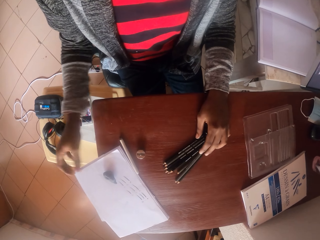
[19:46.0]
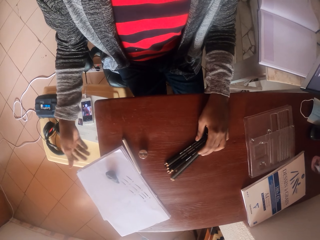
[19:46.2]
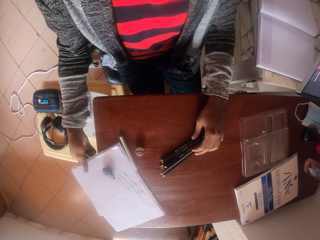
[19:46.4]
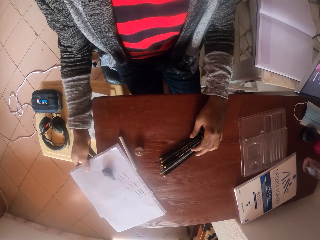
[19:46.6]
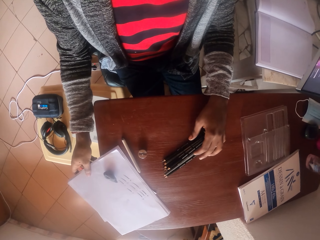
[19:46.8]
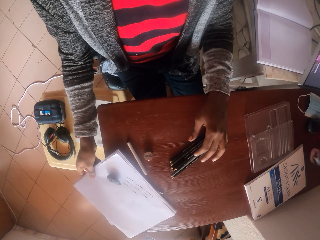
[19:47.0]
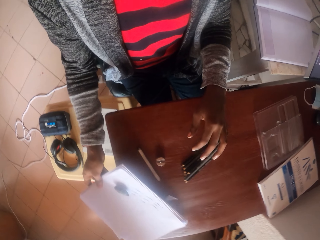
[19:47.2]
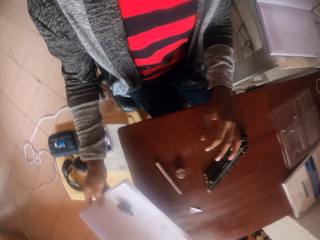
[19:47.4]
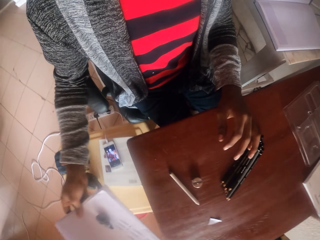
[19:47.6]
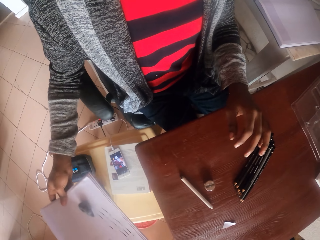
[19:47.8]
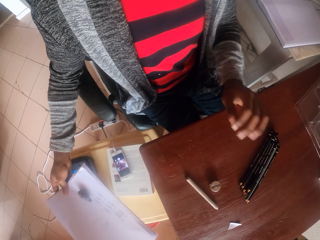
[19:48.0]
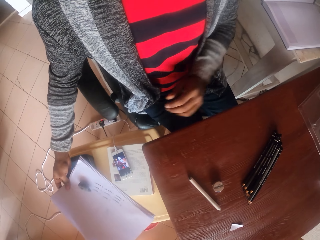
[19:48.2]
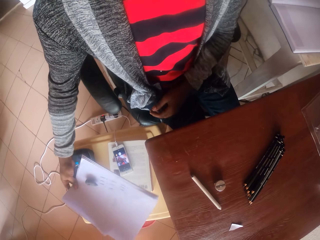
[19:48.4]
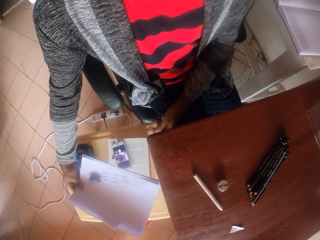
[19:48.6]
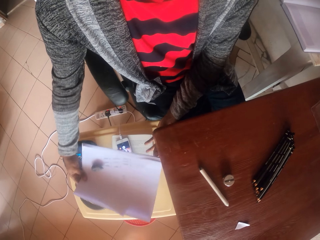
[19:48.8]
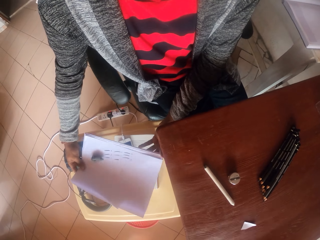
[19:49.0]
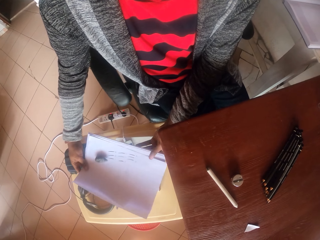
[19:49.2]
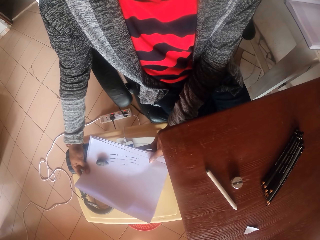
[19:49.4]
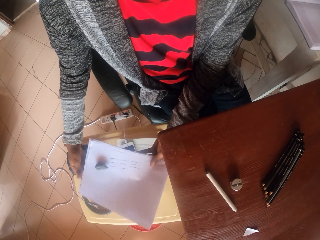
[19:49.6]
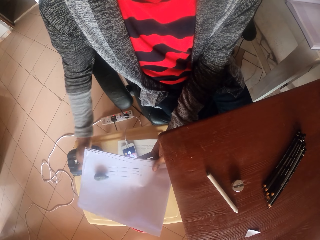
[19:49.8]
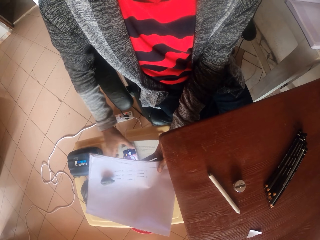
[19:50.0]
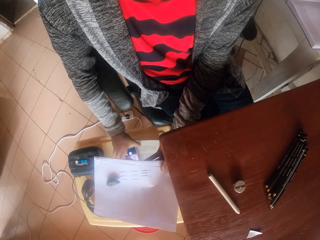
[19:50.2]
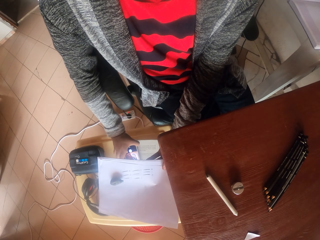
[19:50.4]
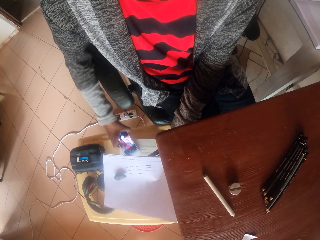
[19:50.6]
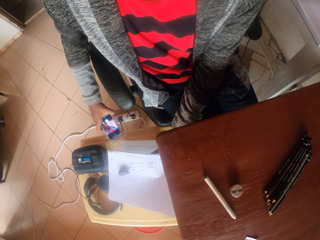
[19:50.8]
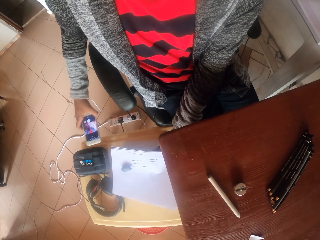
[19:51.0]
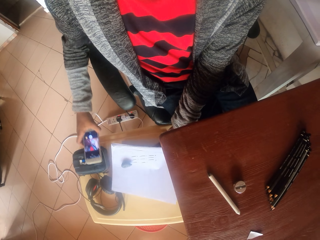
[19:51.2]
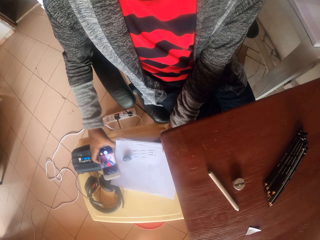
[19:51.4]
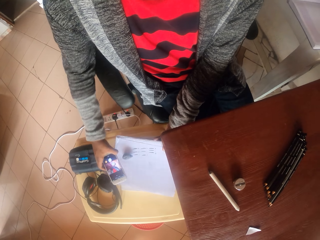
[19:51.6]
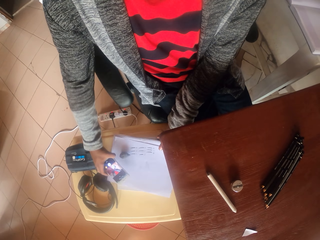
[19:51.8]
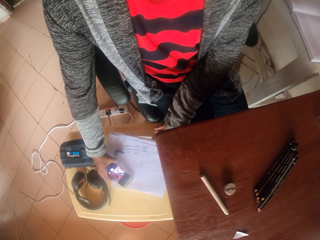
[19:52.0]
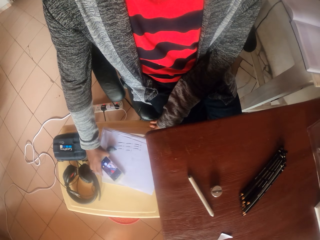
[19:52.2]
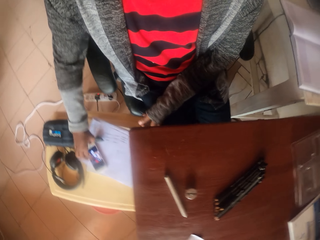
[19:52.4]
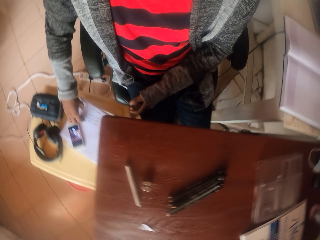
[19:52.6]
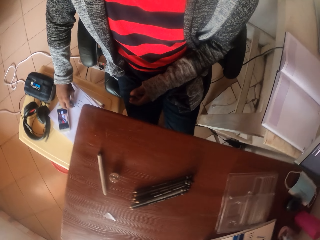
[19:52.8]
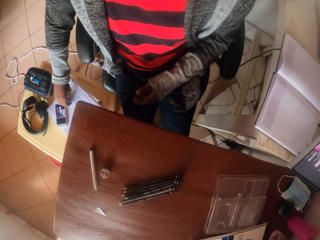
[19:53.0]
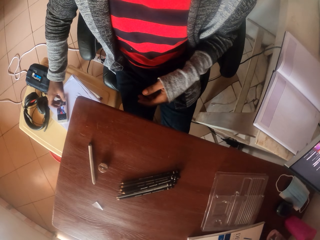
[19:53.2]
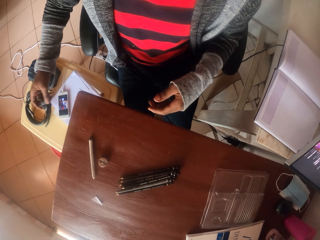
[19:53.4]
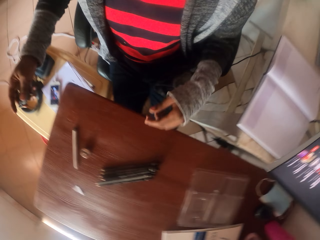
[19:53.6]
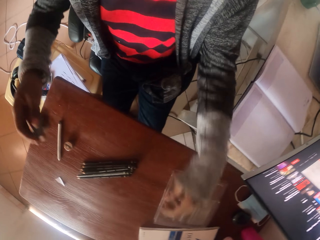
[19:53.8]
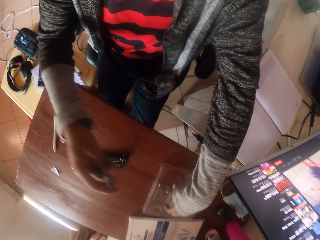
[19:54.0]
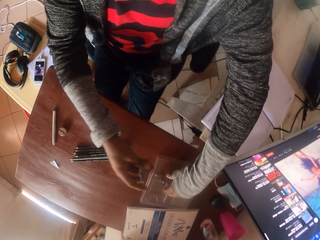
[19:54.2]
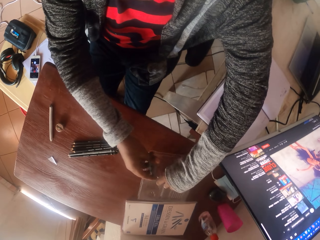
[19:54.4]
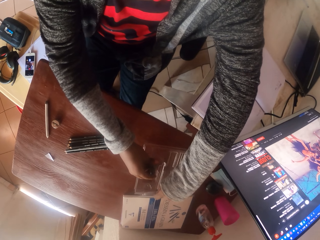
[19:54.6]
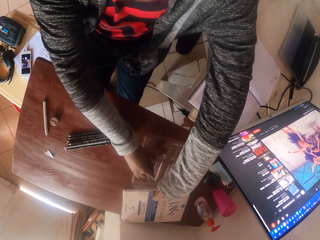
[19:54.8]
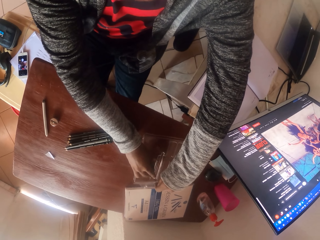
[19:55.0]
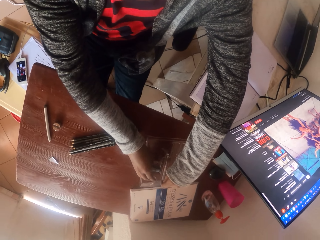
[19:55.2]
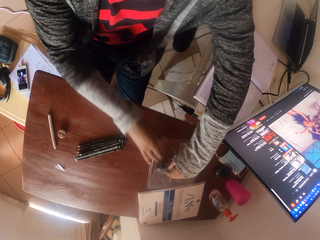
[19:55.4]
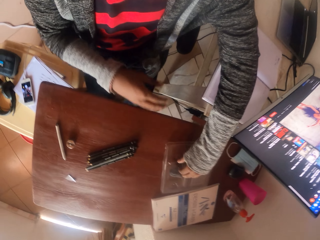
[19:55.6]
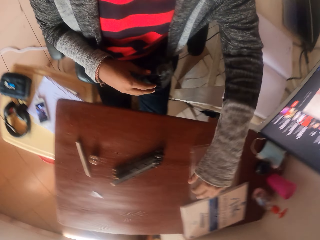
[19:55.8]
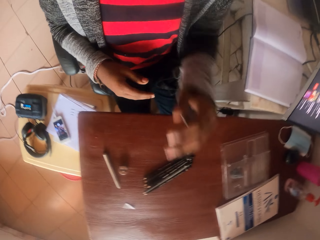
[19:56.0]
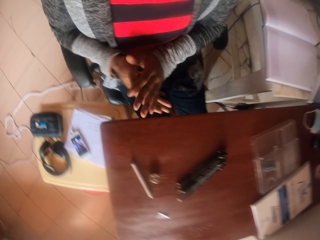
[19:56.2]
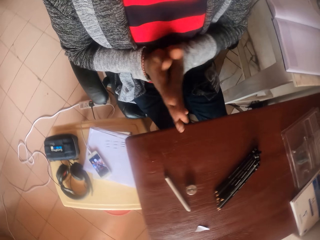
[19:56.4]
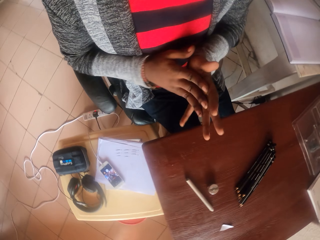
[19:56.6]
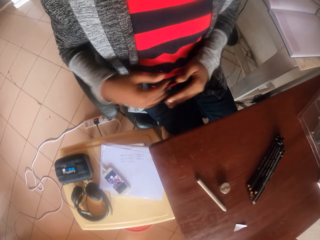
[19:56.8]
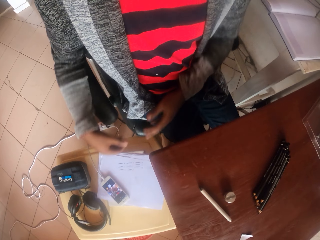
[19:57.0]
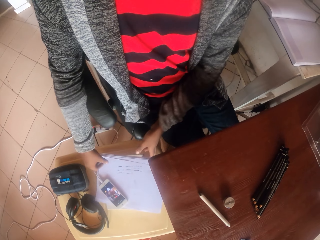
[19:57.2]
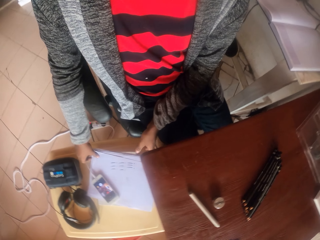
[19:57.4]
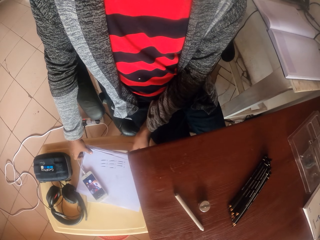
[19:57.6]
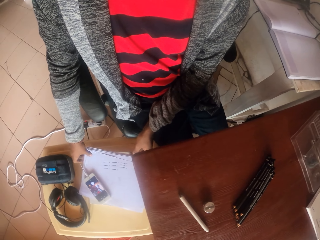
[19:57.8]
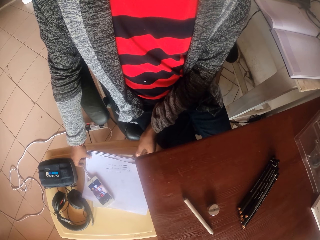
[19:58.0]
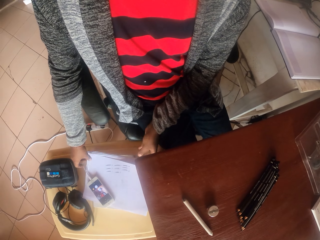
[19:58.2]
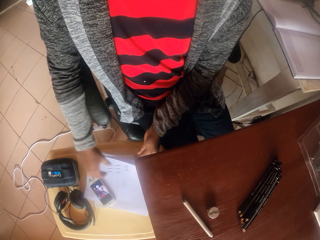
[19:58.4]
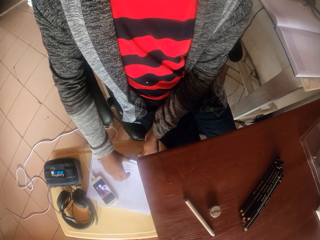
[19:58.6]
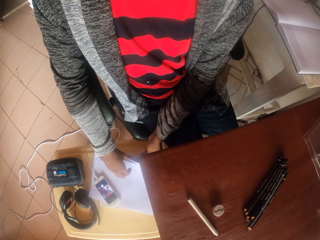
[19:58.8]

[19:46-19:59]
The camera wearer puts the pencils on the table. They pick up the book. They lift the book. They pick up a phone. They hold the phone. They place the book on a stool. They place the phone on the book. They place the sharpener in the pencil case. They open the tin of pencils. They close the tin. They rub hands. They take the book.

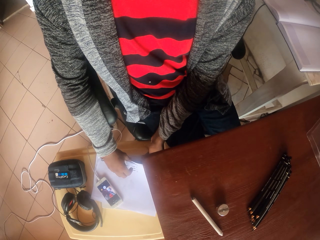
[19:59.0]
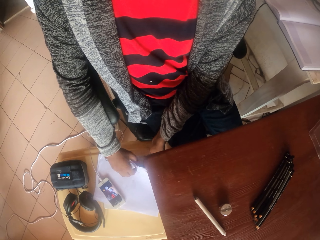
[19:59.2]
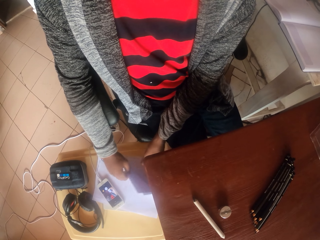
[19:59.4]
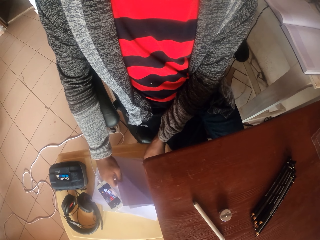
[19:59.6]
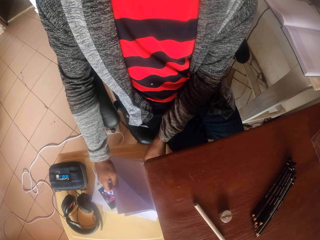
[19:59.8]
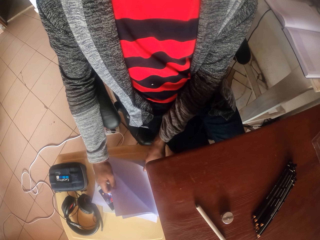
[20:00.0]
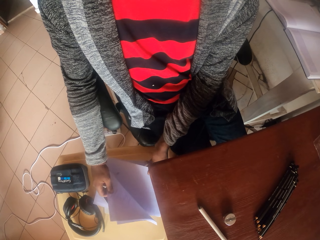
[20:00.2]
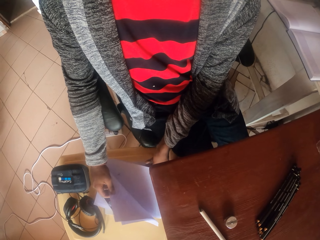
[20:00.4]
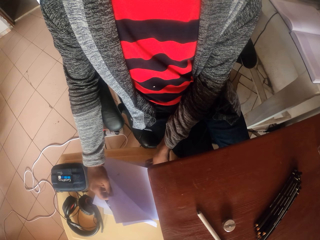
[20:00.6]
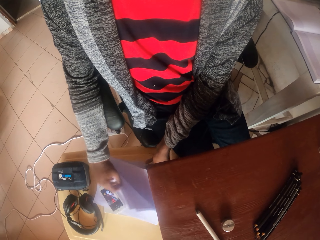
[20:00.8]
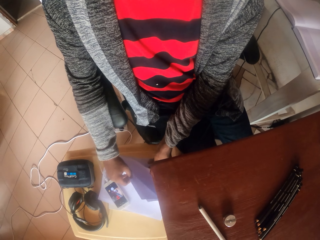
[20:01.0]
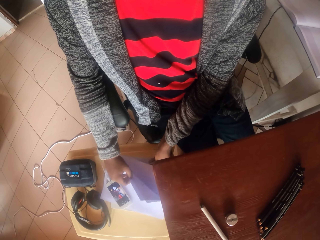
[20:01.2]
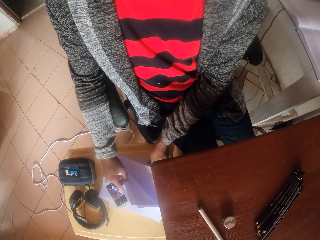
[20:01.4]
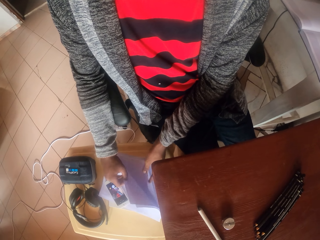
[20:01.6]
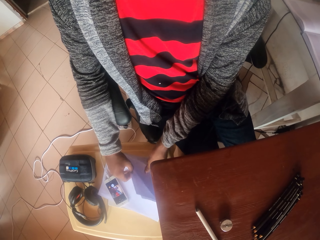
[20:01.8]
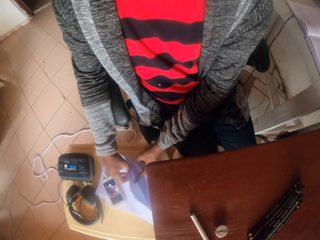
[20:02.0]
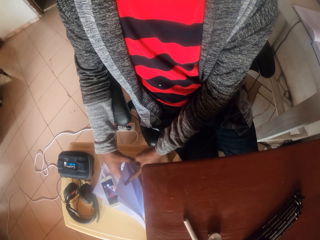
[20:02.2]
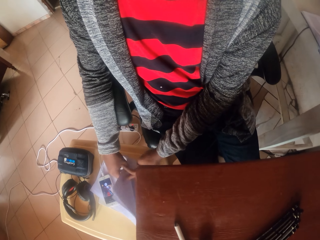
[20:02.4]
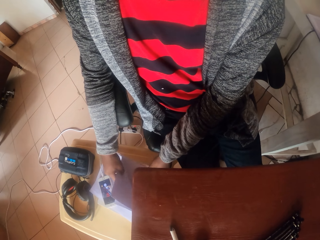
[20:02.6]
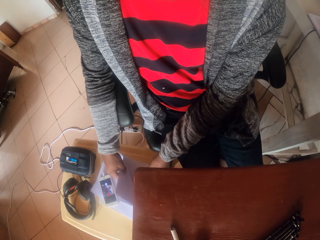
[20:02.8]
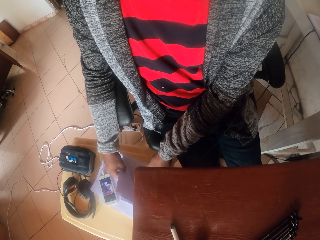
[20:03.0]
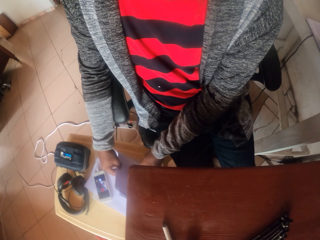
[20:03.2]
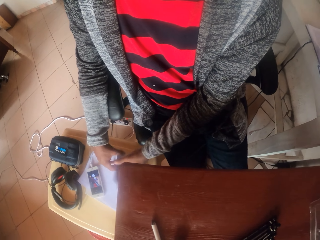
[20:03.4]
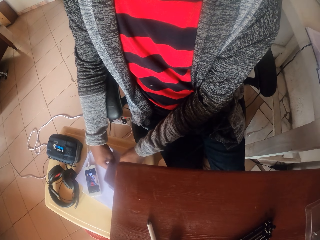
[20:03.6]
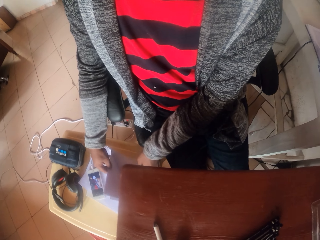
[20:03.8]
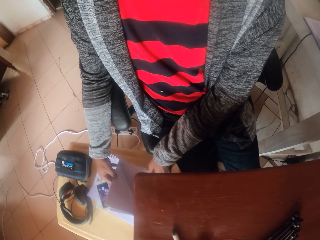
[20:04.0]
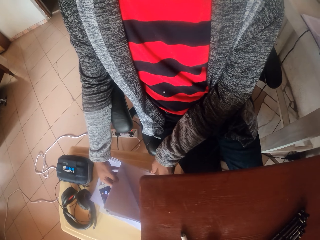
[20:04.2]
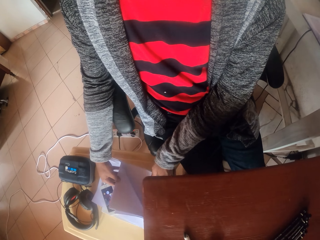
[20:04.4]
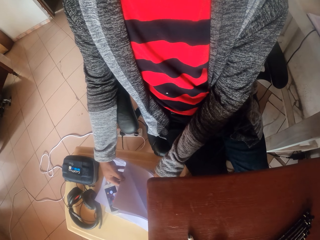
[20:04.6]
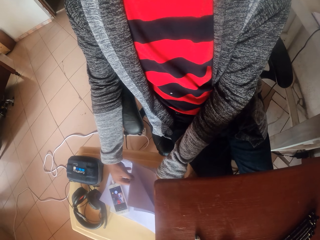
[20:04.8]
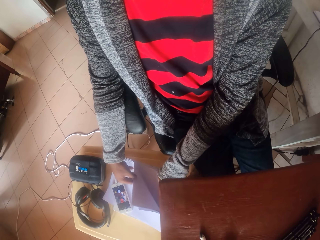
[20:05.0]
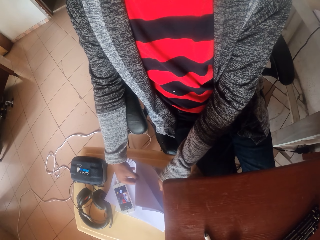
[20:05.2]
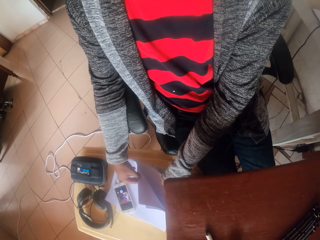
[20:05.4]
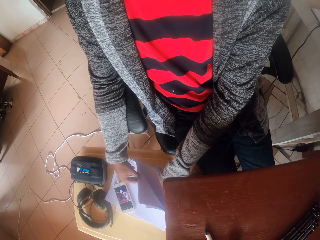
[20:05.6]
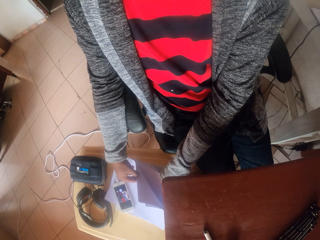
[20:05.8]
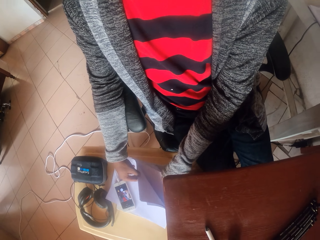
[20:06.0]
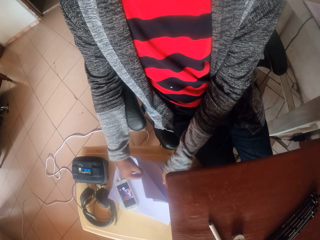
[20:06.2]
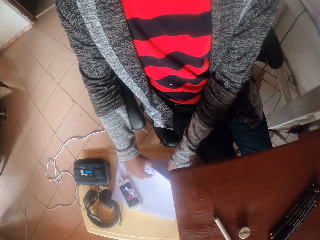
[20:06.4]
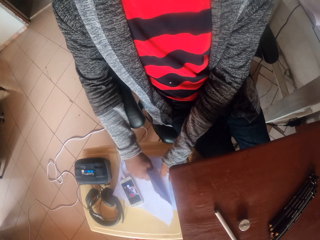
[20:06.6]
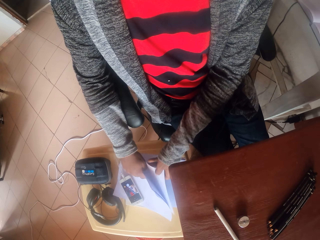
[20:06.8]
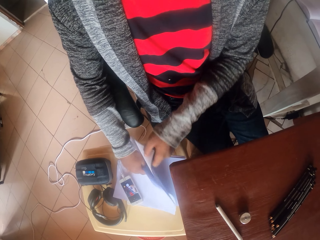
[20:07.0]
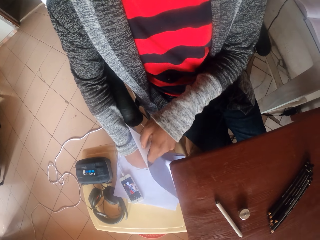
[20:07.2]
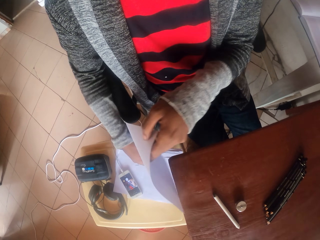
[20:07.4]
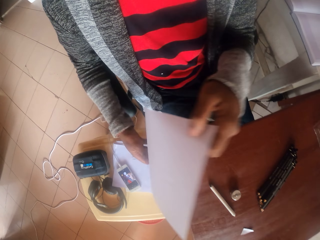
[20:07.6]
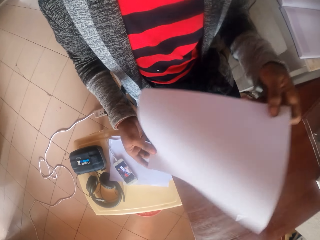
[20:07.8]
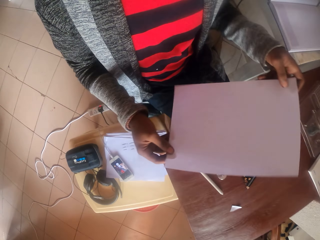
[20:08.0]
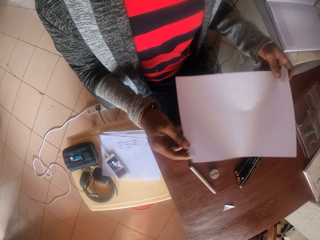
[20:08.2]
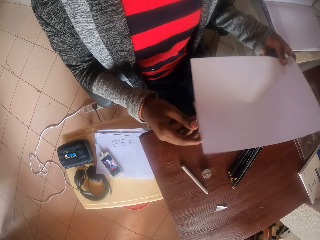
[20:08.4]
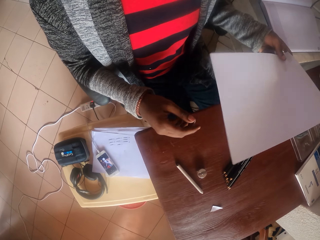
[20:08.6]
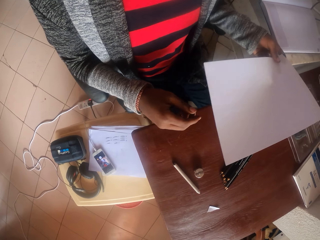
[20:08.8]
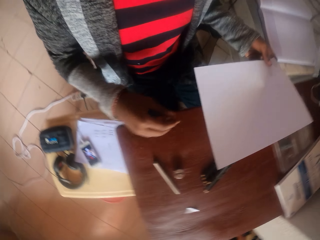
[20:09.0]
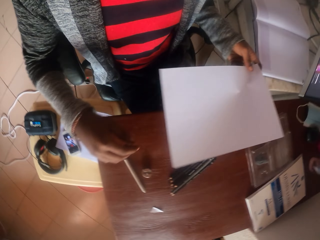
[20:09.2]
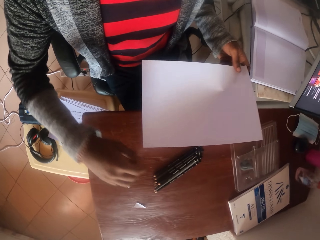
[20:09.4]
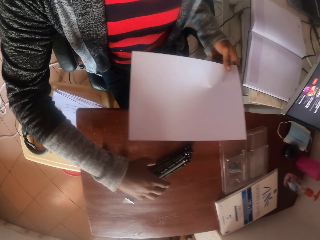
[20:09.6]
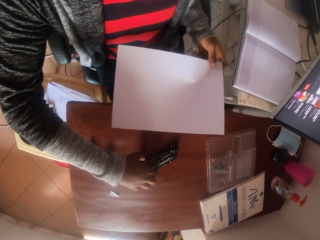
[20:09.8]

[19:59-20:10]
The camera wearer flips papers. They open a book. They take a paper. They hold the paper.
